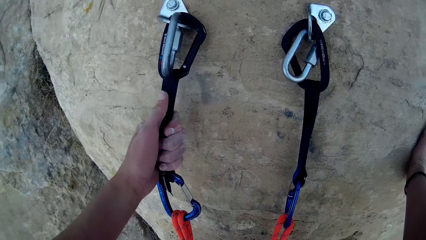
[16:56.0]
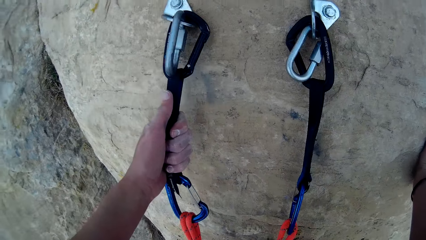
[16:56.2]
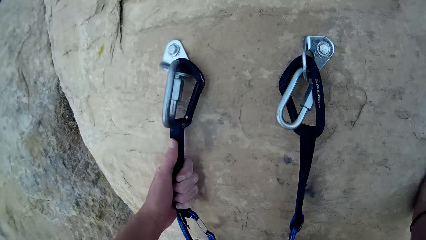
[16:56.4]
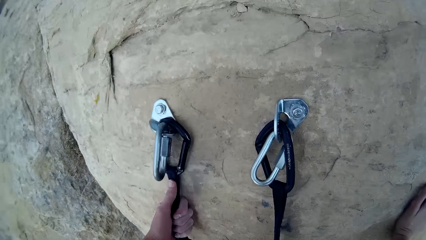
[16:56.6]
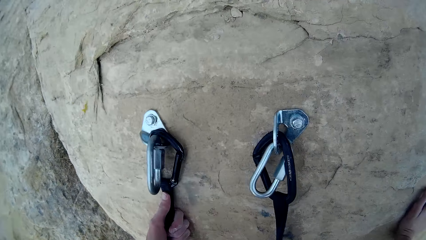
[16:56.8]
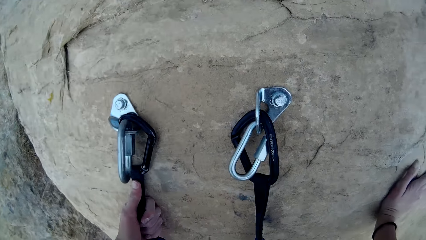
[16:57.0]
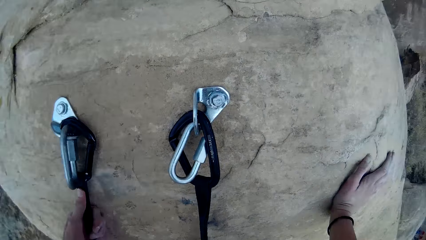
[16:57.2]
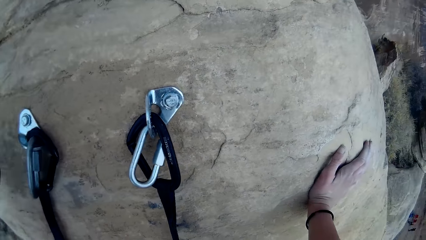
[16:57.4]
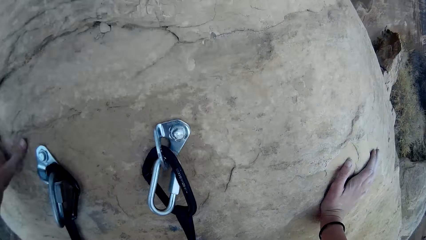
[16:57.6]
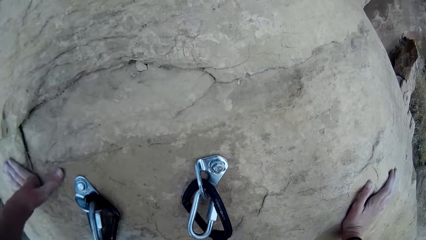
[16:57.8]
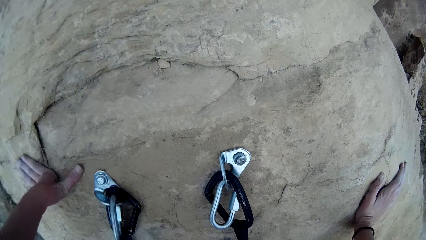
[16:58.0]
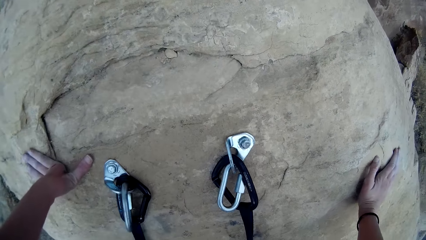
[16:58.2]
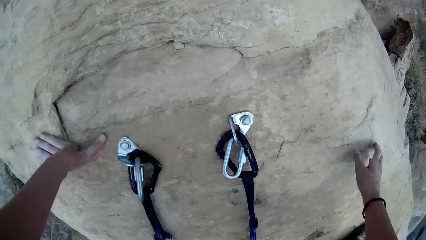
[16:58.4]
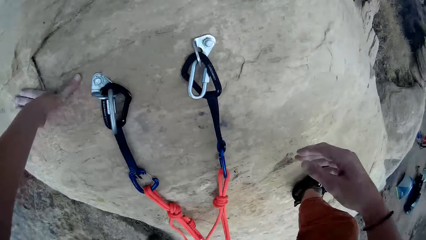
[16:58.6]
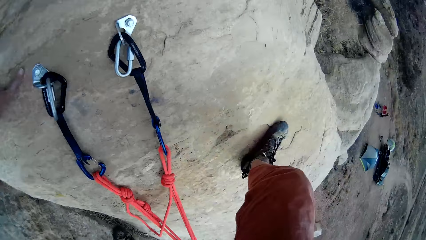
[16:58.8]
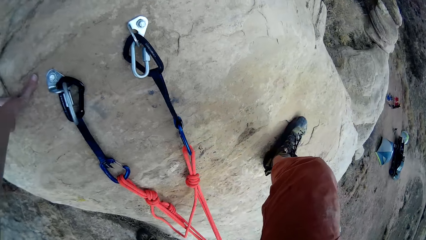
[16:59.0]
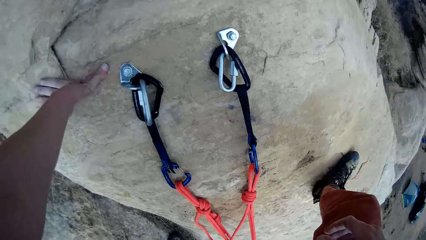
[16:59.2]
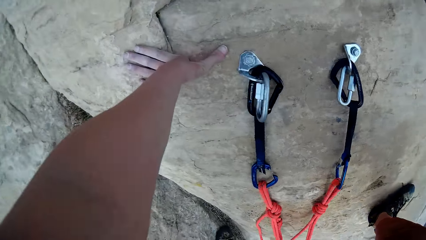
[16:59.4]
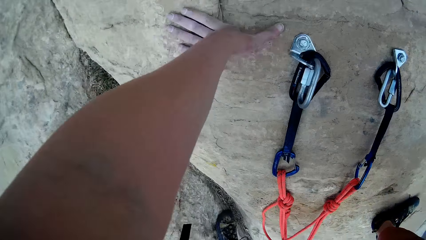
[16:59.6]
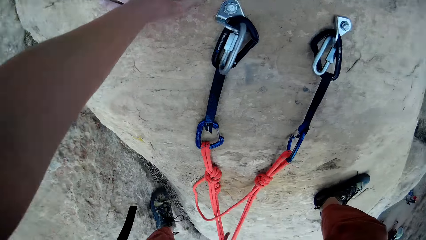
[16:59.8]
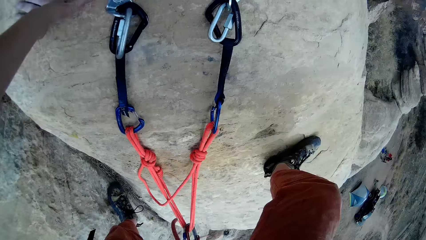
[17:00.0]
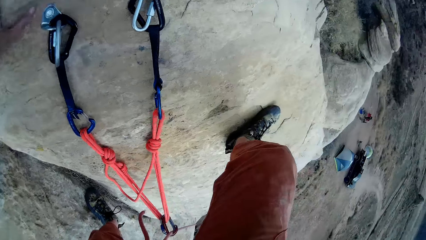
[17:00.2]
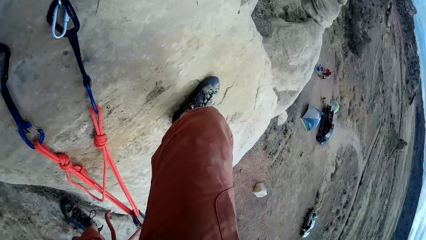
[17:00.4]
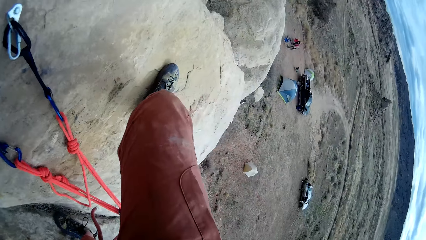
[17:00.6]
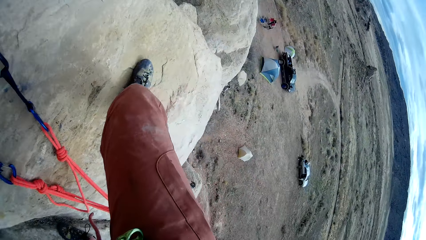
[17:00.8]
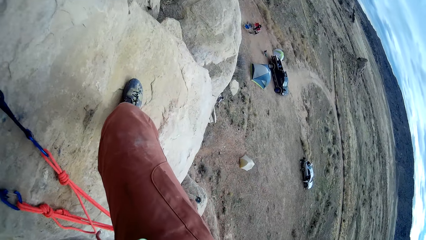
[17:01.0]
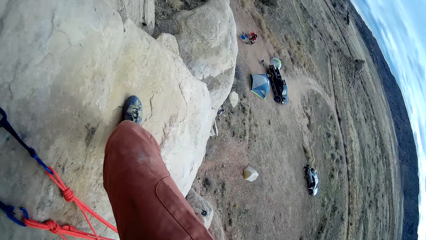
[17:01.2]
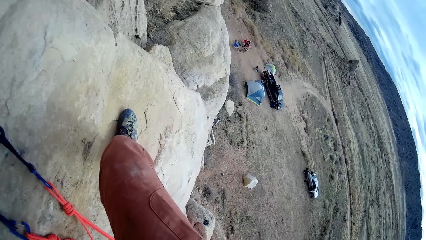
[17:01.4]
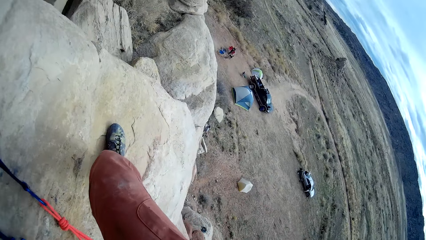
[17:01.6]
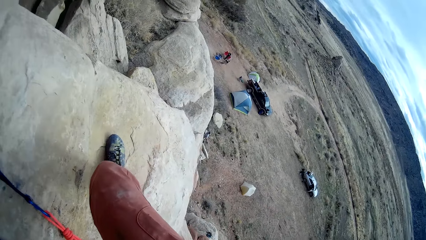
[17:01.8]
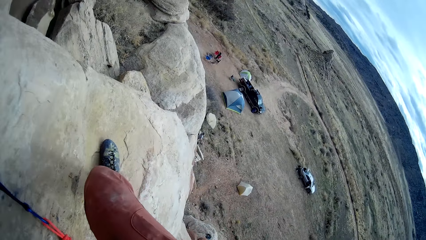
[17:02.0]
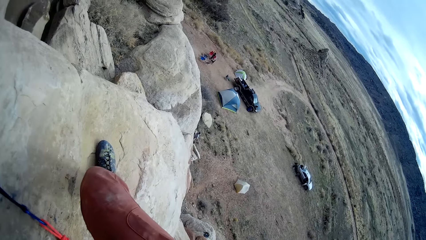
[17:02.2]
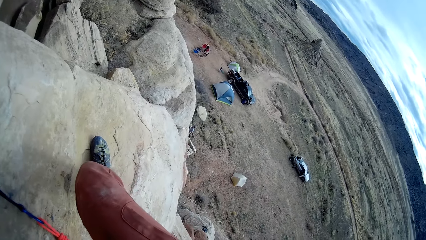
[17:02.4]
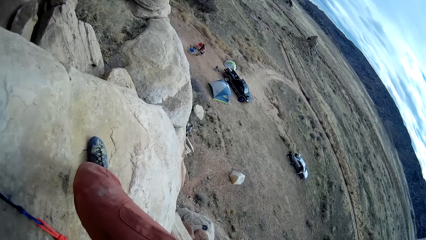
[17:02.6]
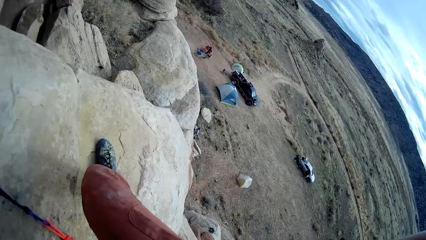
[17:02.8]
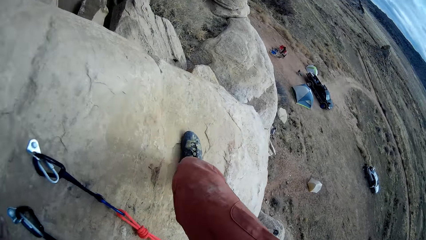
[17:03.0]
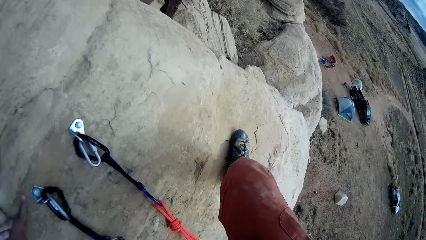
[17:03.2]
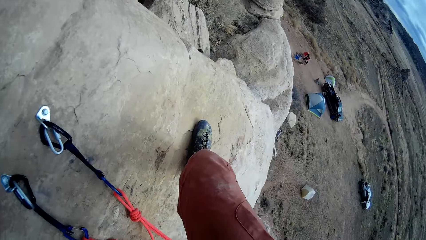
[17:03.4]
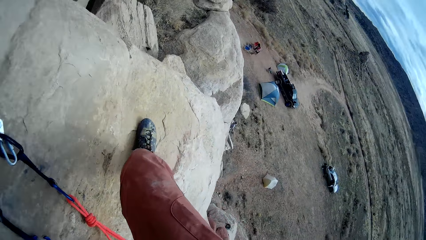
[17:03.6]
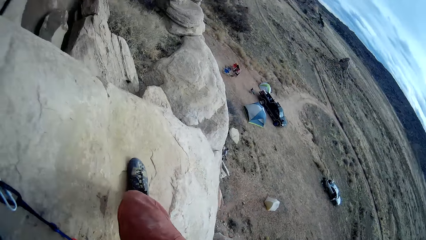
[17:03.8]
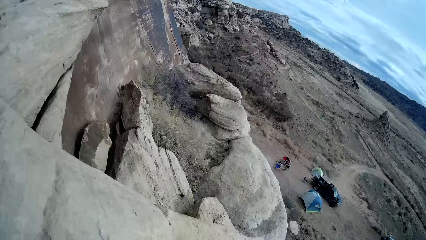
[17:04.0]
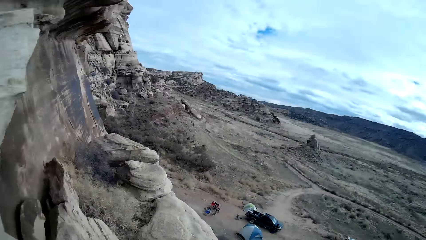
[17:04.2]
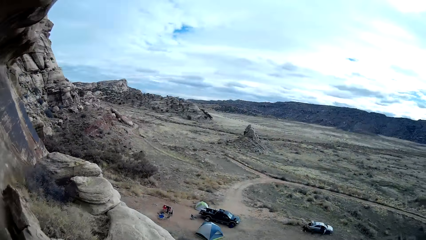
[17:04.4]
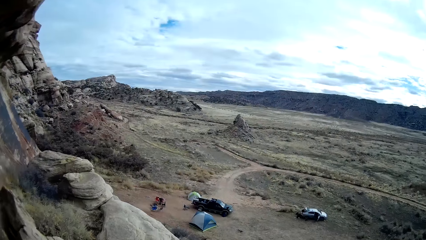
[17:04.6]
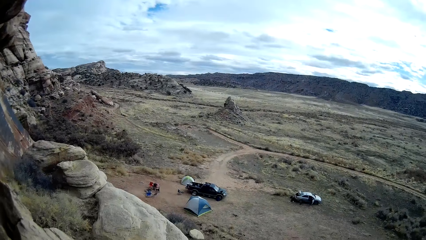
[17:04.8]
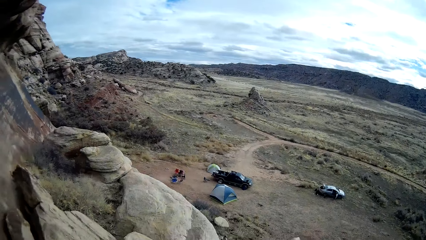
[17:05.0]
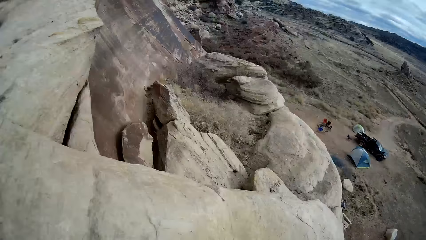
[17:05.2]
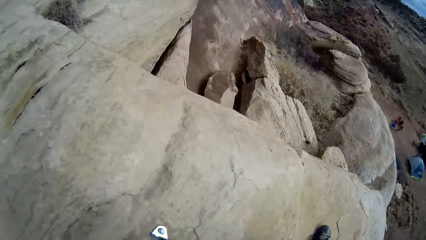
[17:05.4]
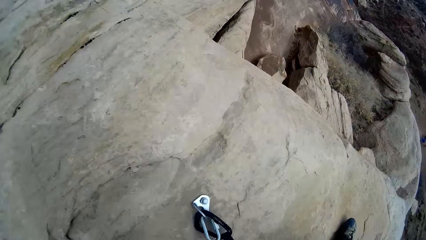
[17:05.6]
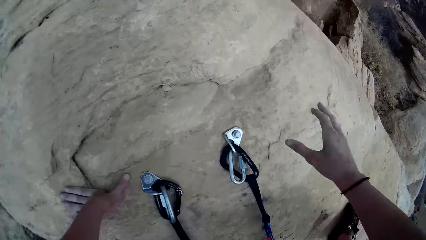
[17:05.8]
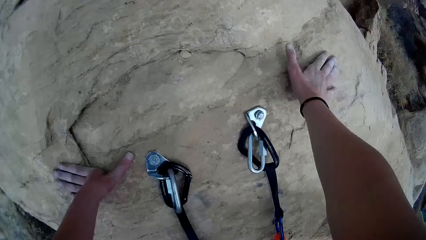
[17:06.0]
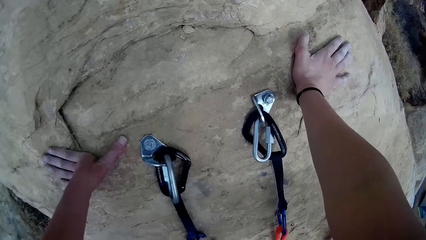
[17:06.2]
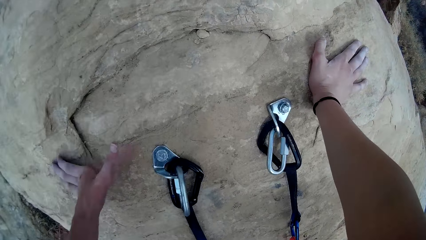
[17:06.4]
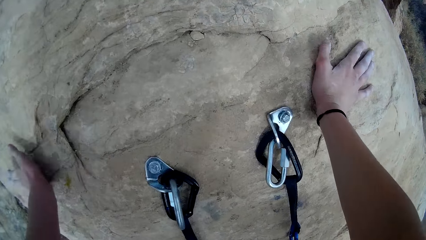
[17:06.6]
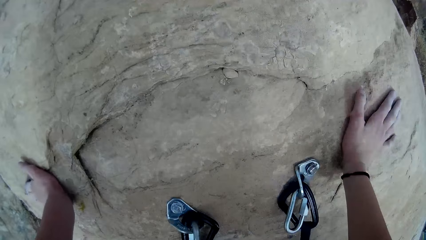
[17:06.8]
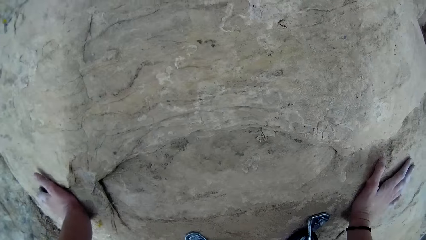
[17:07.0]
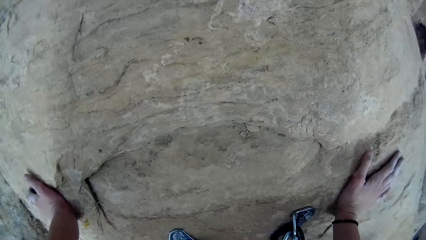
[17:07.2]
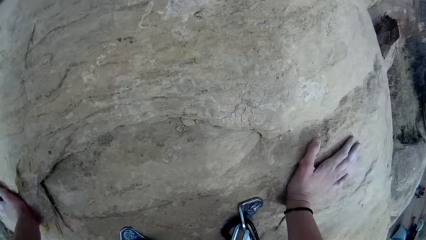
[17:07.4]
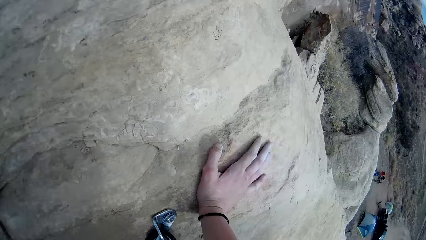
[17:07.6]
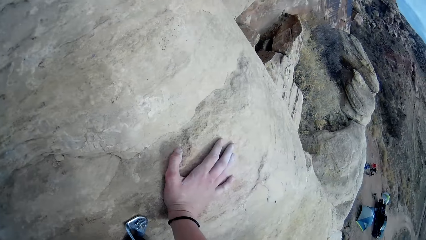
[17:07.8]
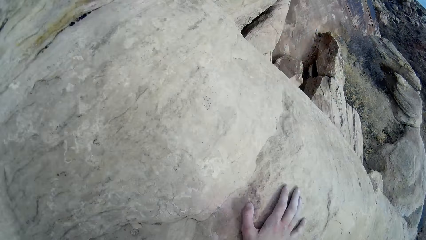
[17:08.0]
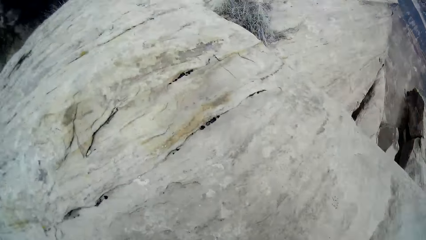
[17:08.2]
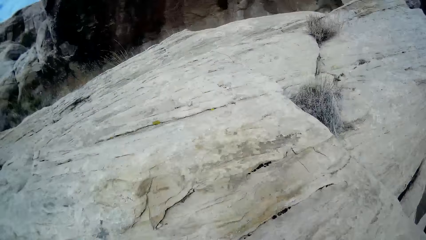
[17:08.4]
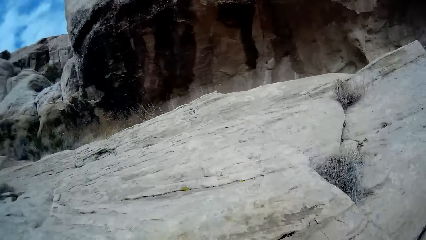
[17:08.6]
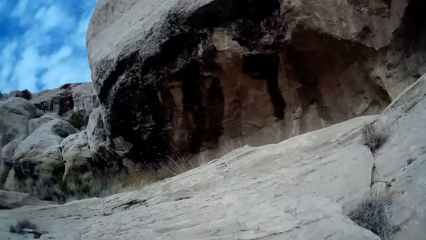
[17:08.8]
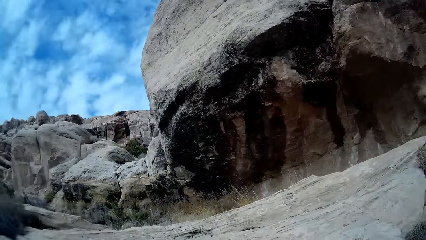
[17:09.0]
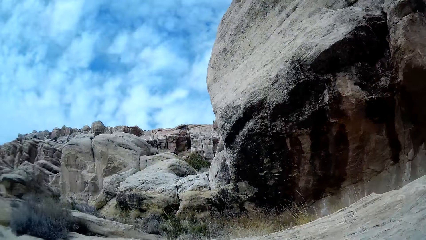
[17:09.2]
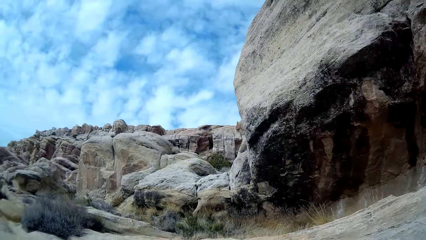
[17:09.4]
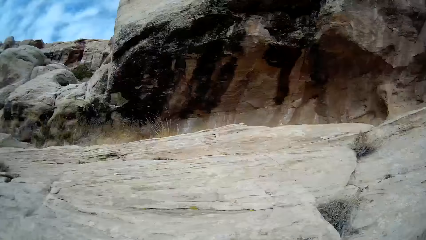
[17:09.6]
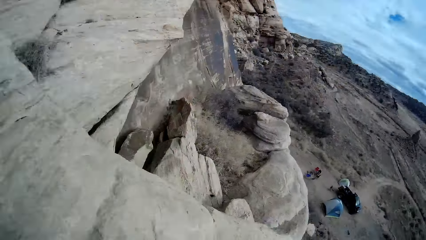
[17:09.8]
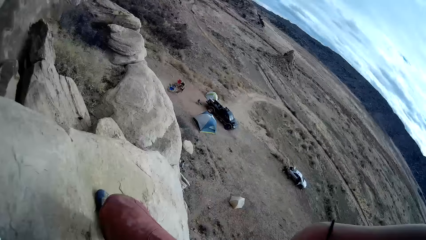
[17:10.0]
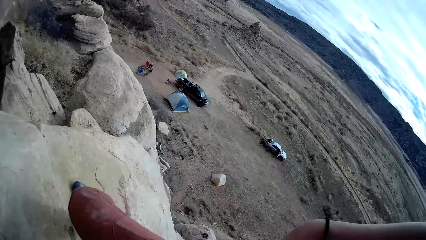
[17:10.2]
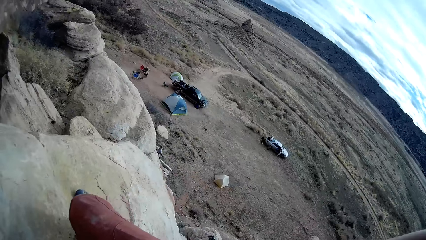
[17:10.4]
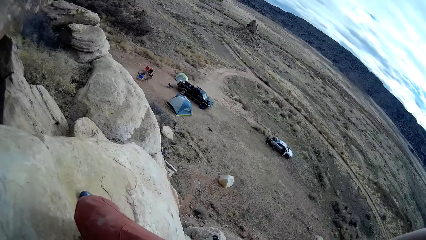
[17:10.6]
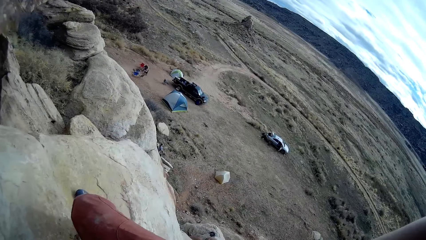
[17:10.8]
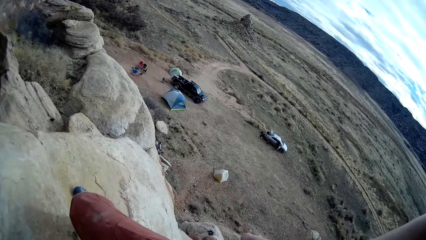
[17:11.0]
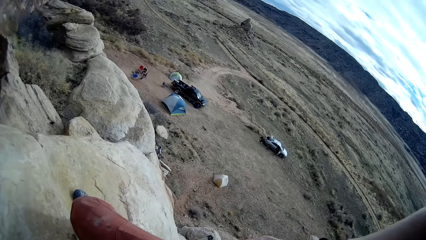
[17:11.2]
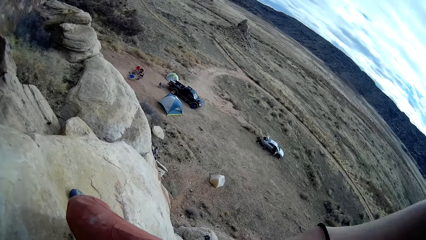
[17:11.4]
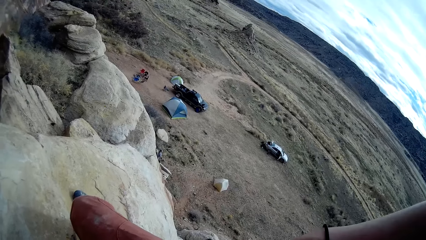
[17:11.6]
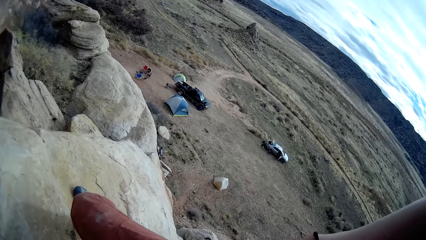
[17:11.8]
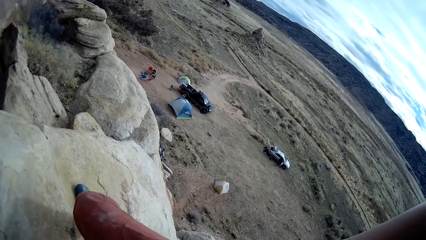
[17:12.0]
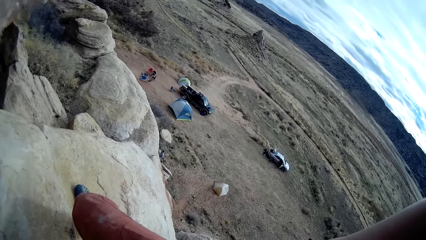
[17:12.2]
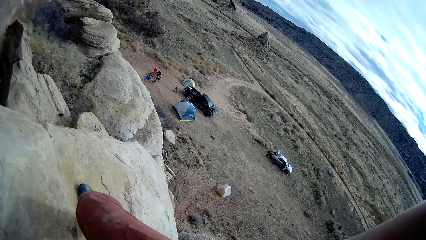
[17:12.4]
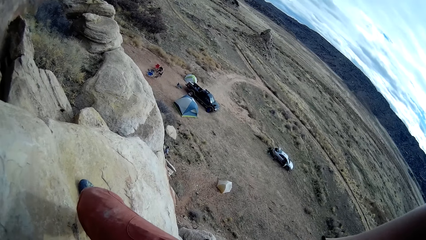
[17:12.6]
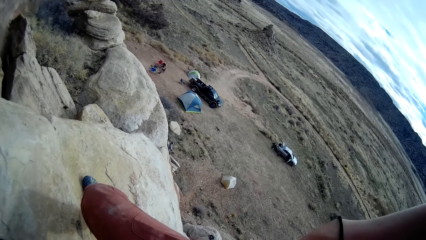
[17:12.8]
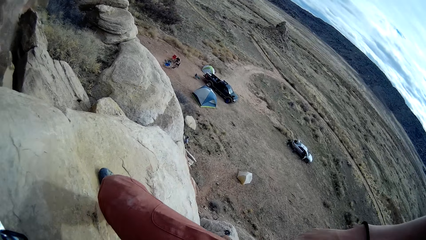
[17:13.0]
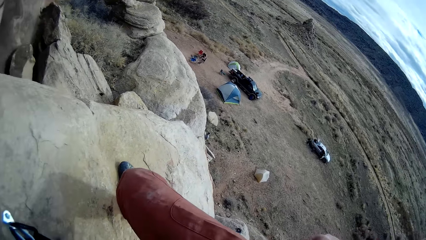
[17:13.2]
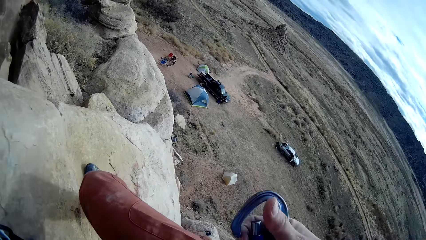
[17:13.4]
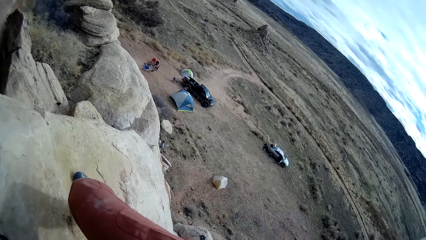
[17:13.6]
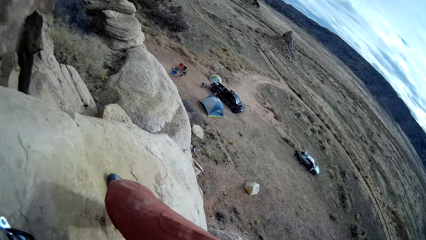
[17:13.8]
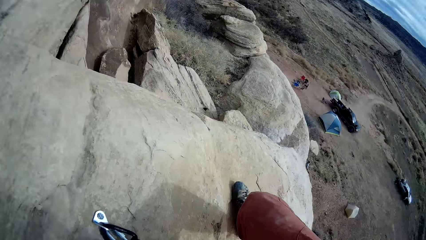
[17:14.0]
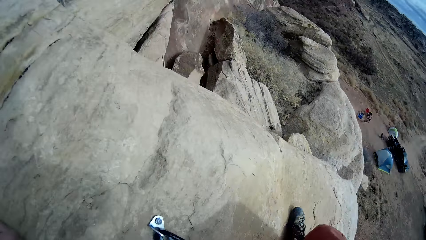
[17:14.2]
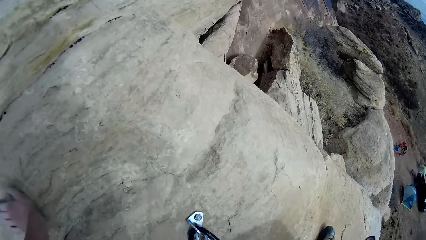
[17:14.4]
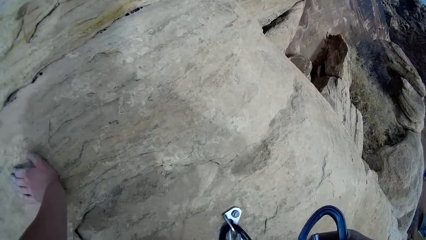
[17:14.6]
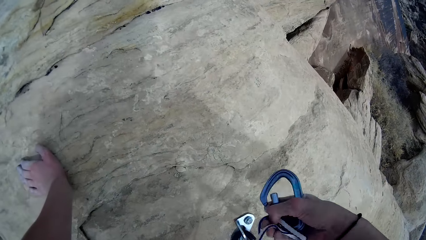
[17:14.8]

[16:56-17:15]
The camera wearer holds the rope. He holds the stone. He holds the rock with both hands. He pulls his hand off the rock. He holds the stone. He looks around the field. He holds the rock with both hands. He looks around the field.
